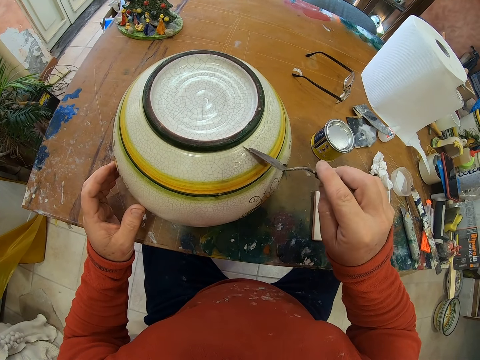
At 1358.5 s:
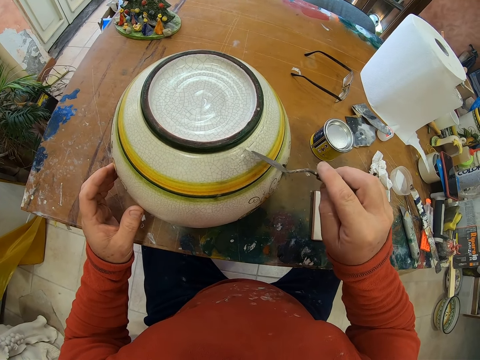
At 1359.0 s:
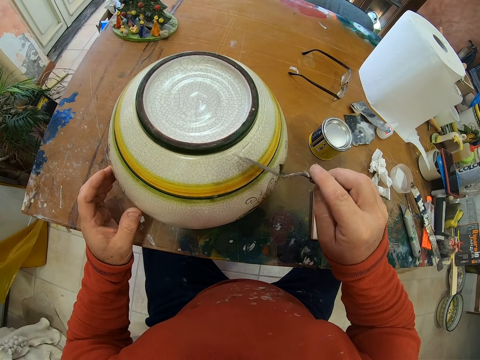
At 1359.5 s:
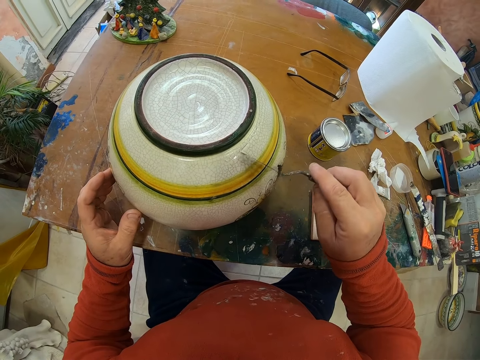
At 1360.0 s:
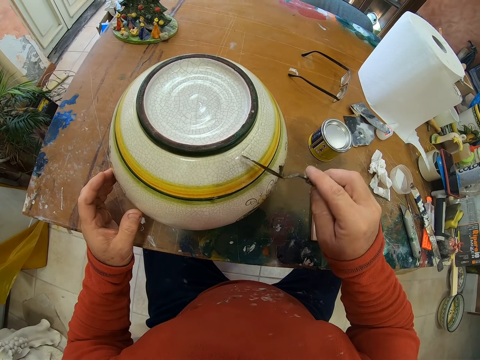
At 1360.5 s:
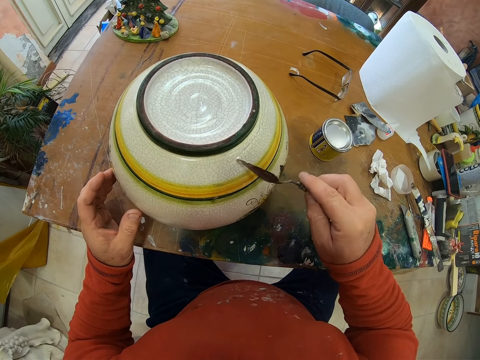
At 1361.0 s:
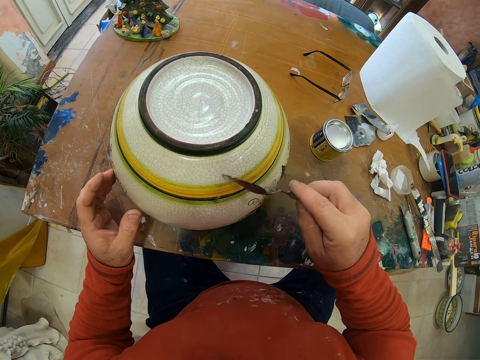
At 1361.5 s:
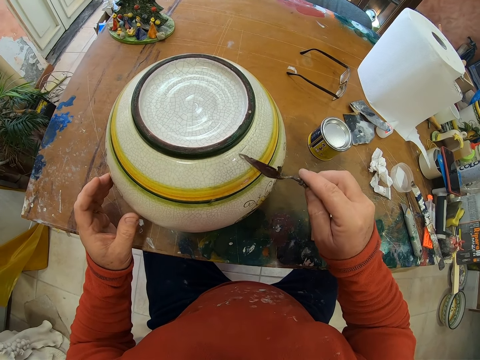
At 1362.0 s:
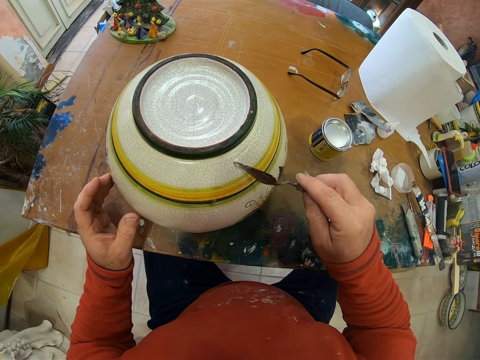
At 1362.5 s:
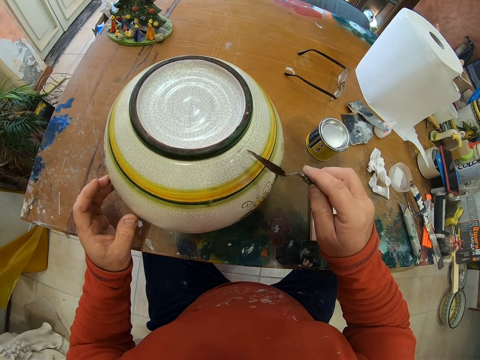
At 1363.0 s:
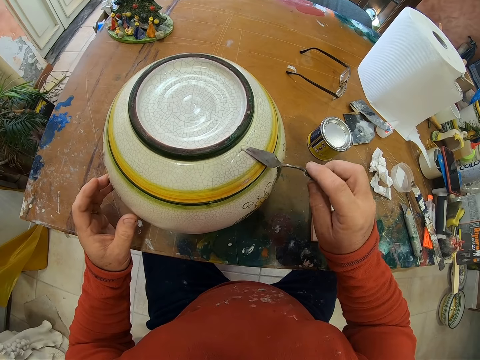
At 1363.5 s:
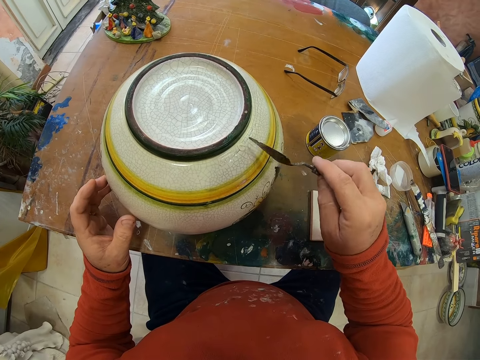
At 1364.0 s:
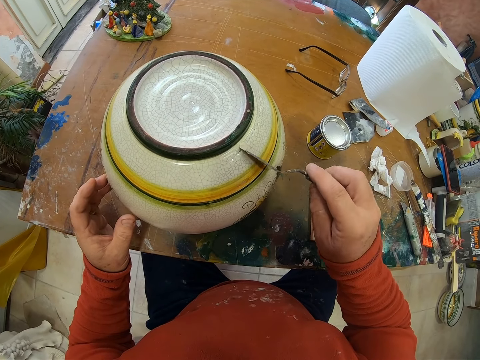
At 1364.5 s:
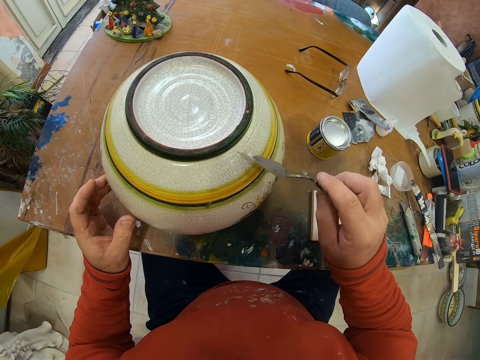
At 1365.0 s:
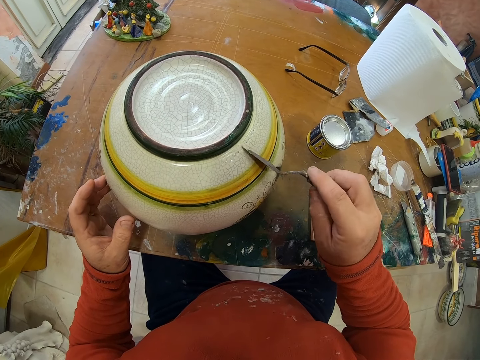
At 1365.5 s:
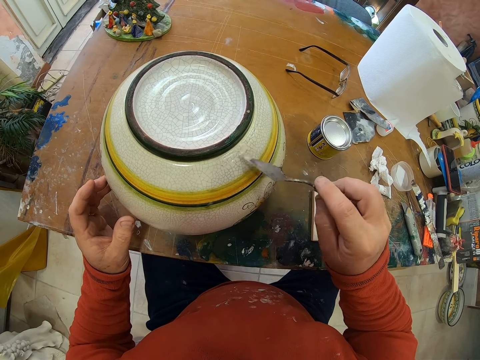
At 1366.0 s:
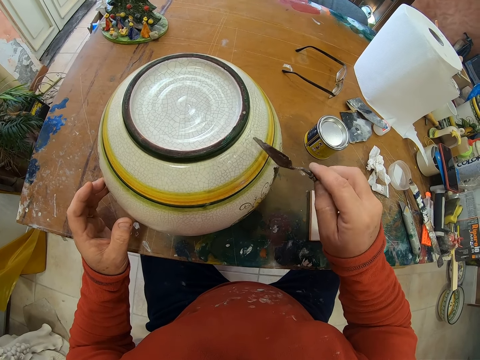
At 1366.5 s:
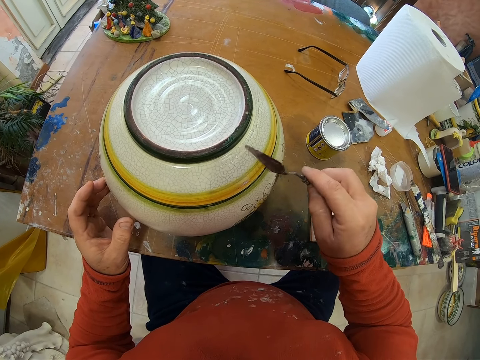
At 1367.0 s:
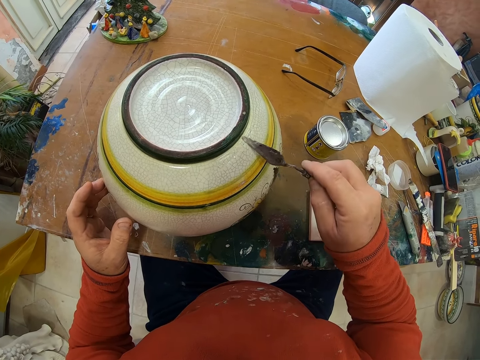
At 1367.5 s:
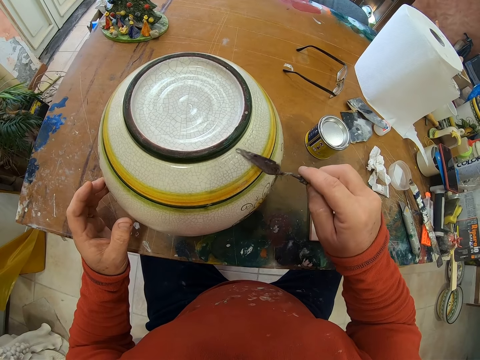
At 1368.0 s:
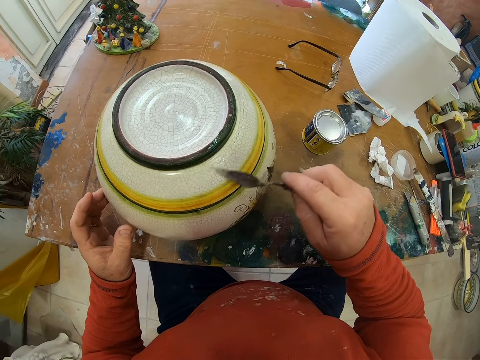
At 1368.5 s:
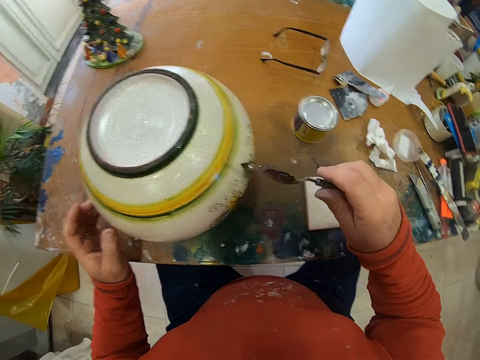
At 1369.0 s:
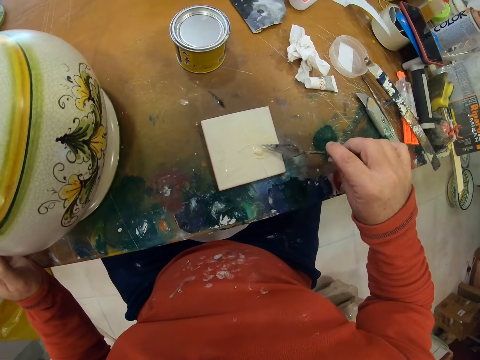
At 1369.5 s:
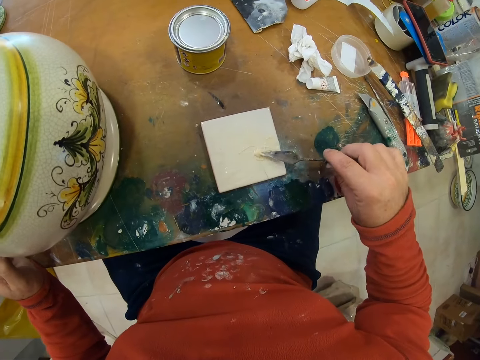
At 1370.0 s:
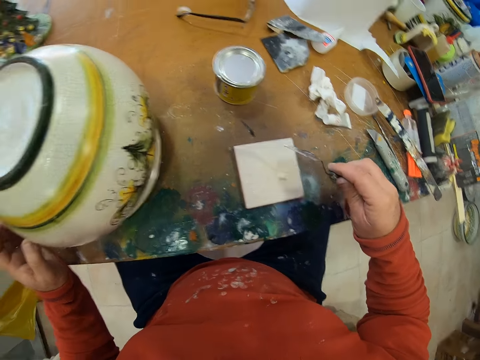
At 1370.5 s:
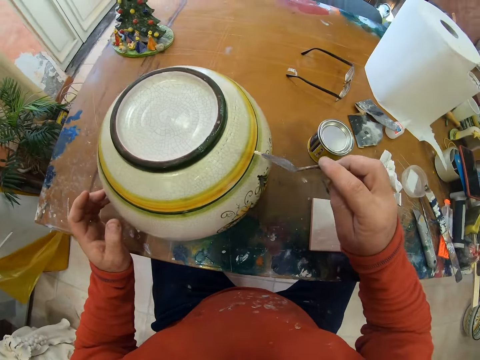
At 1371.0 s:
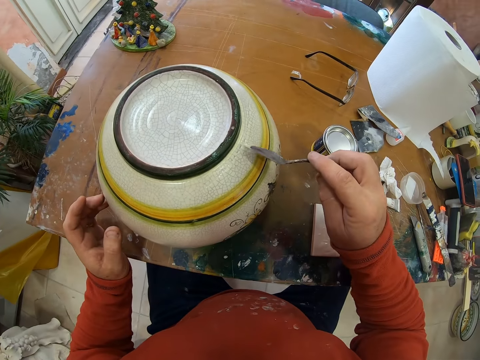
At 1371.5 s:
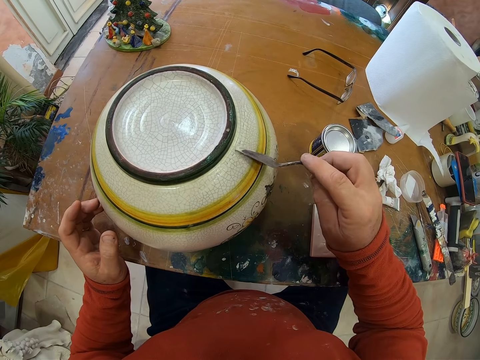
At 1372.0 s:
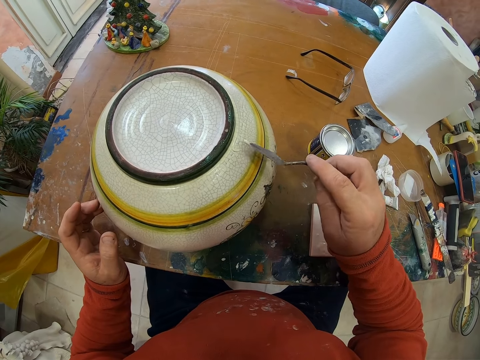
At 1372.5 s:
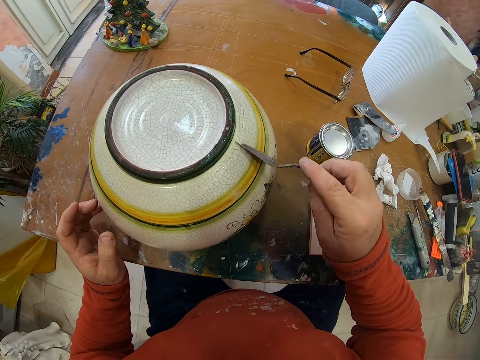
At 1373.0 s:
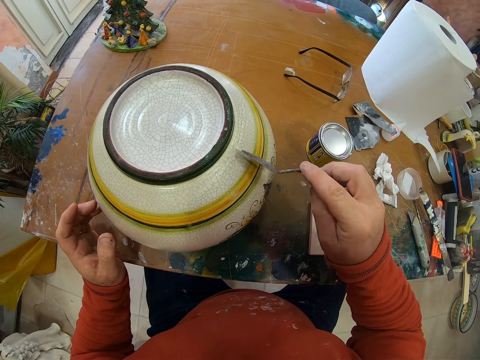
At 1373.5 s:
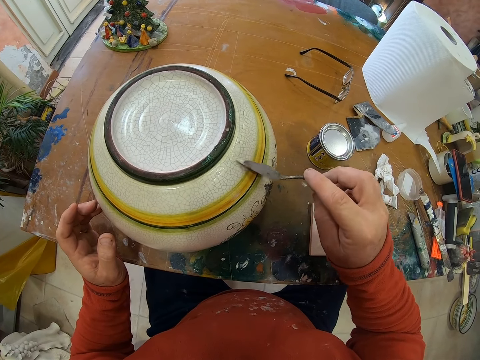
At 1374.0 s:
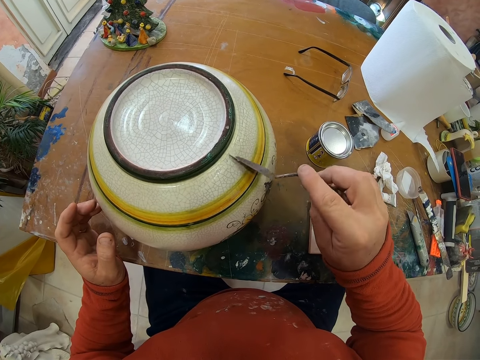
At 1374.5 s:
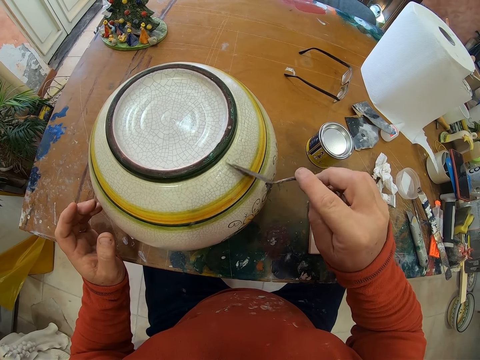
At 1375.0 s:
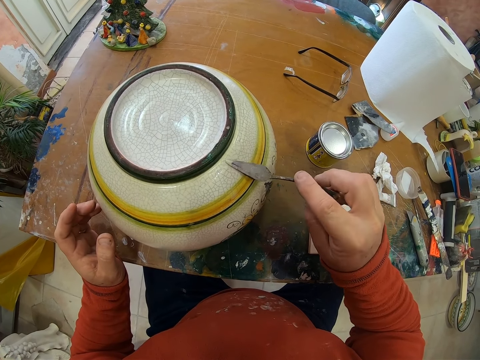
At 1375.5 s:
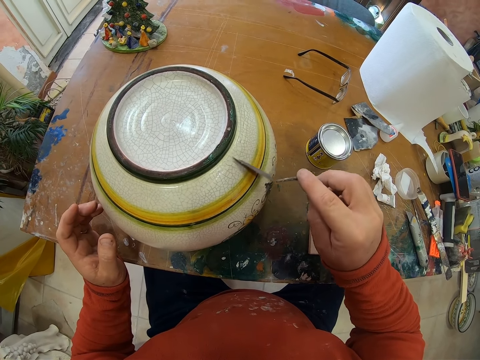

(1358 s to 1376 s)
The camera wearer picks up paint with a trowel. They paint the vase with the trowel.

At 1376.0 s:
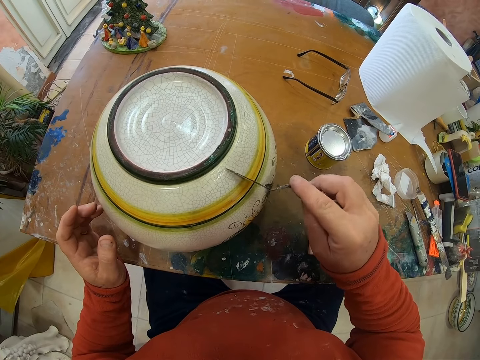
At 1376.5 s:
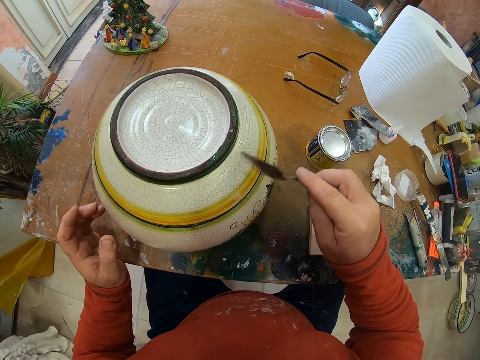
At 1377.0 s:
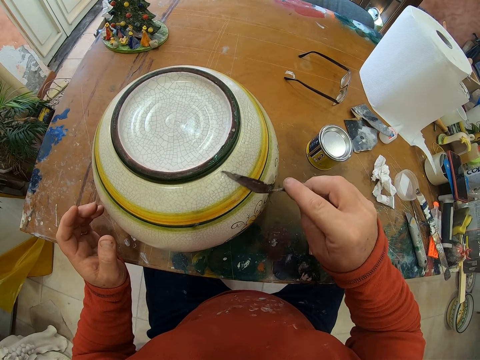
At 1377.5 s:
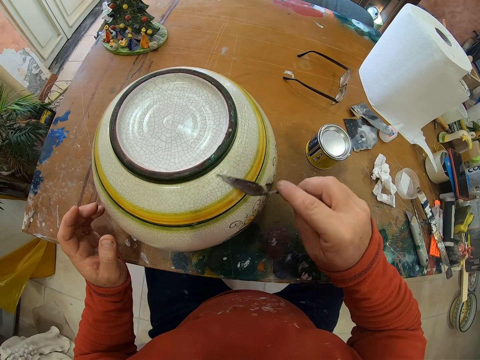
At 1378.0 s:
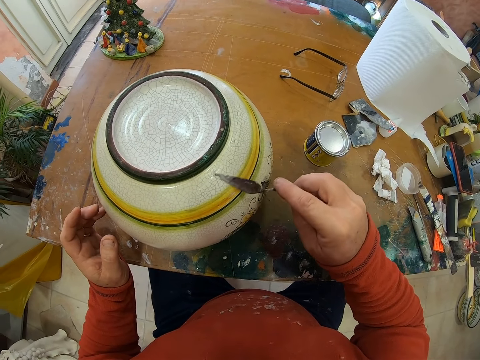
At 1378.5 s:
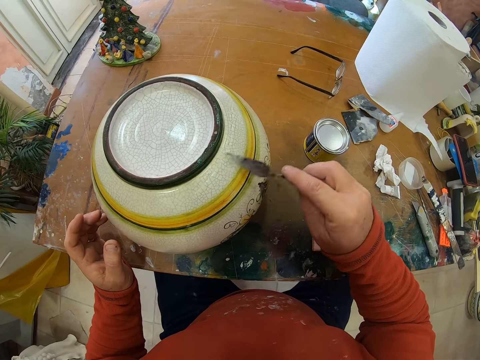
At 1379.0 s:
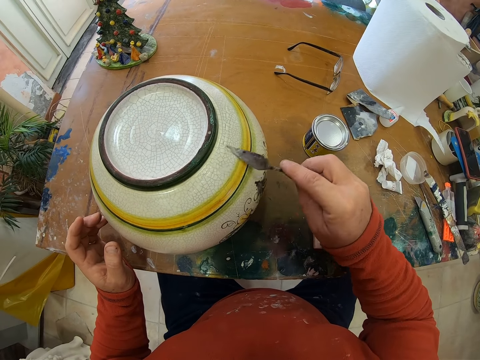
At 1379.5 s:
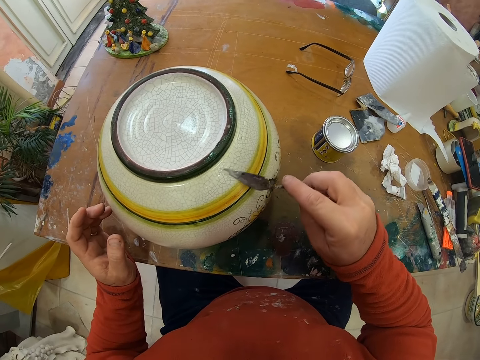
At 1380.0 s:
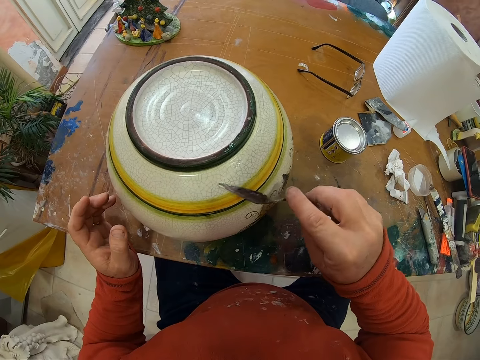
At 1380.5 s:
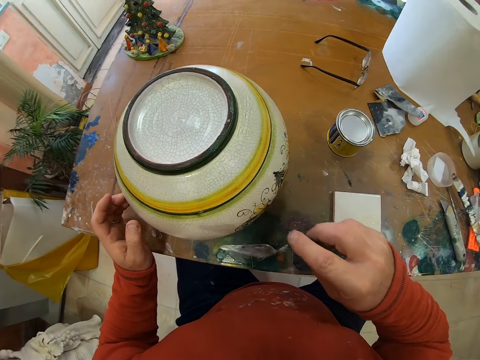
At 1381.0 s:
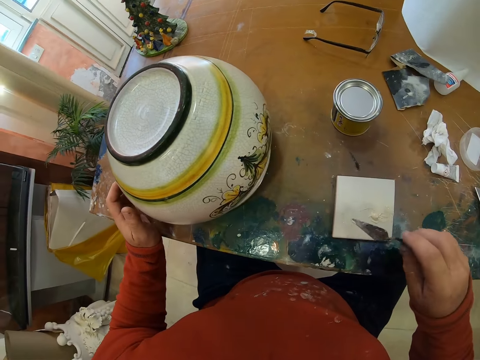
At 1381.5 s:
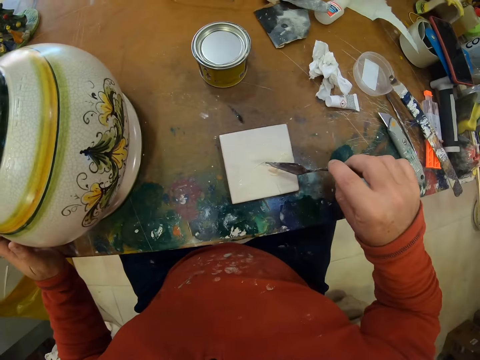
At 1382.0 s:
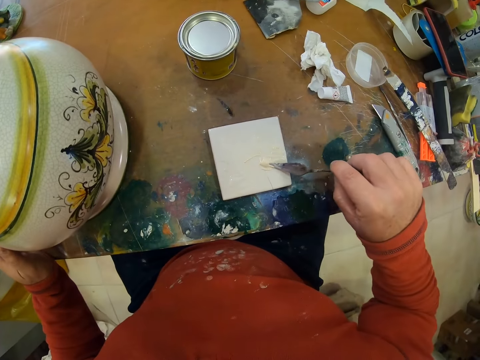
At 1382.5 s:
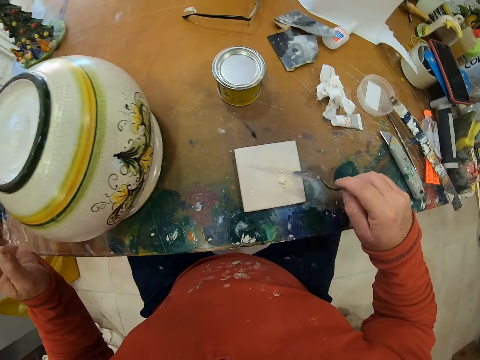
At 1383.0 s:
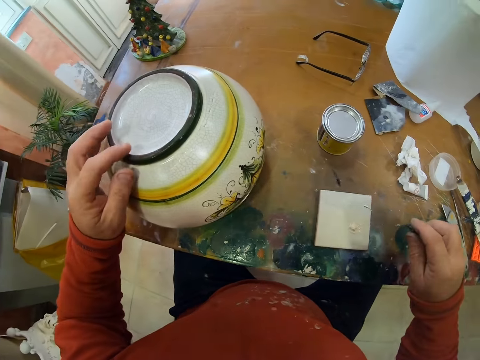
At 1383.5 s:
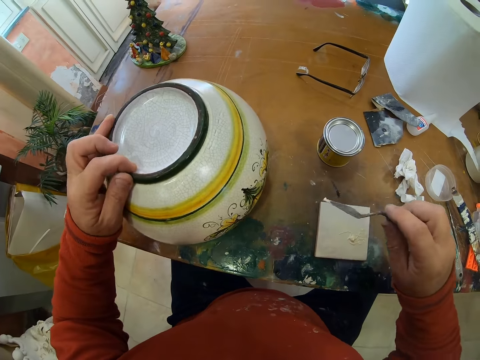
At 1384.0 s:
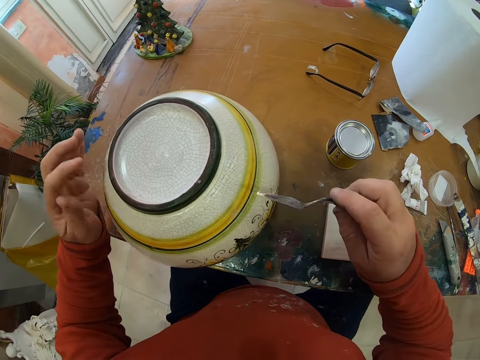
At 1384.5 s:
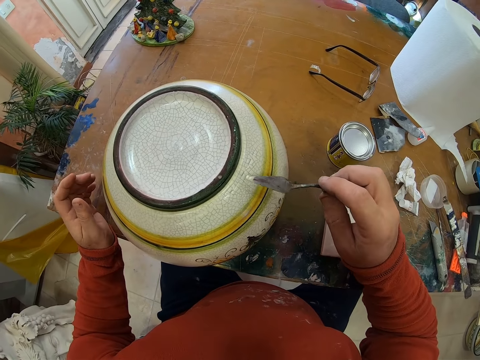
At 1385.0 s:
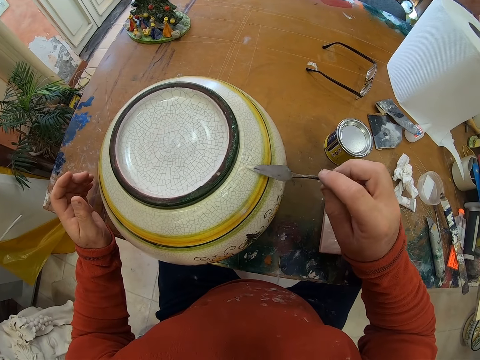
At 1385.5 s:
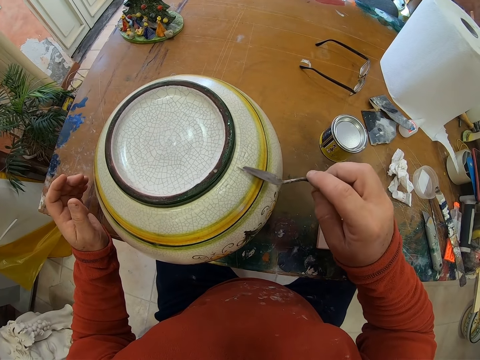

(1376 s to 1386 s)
The camera wearer picks paint with a trowel. They turn the vase with the left hand. They paint the vase with the trowel.
